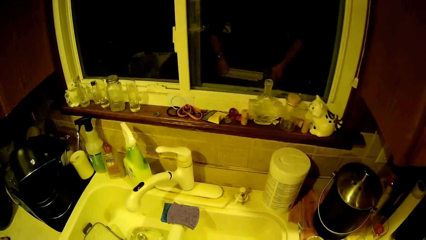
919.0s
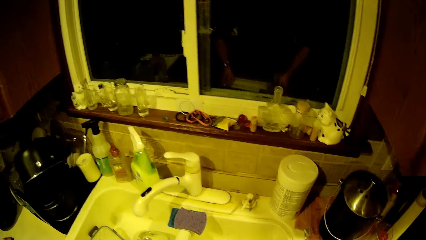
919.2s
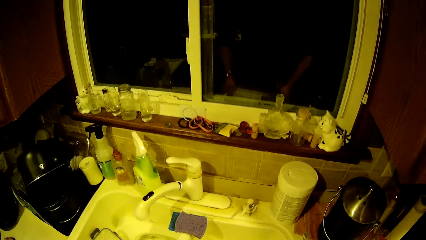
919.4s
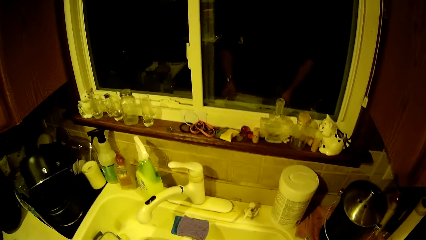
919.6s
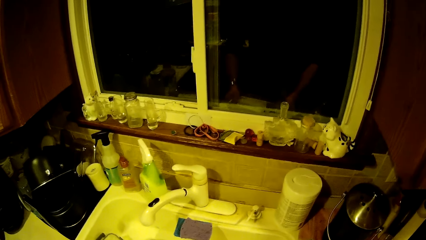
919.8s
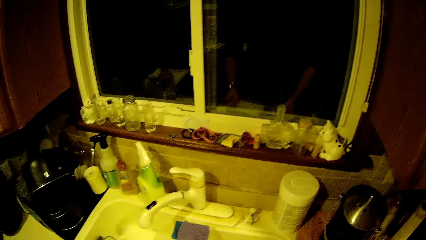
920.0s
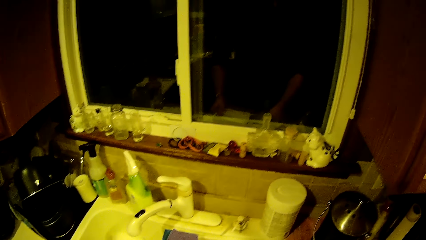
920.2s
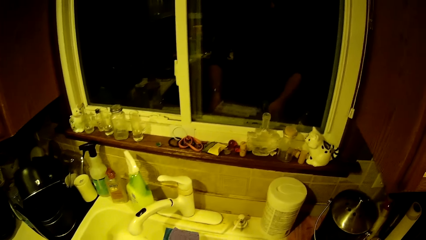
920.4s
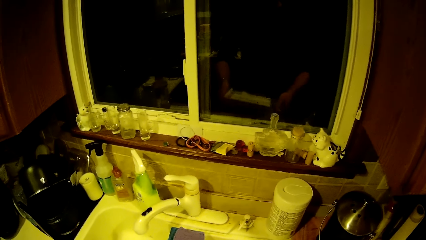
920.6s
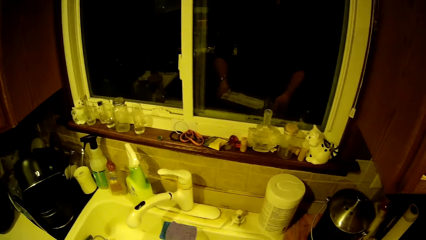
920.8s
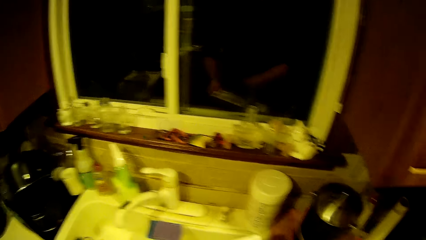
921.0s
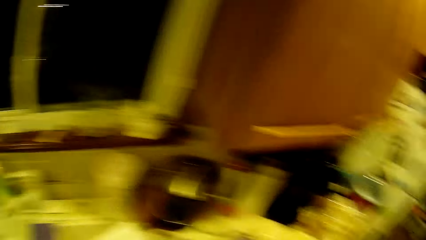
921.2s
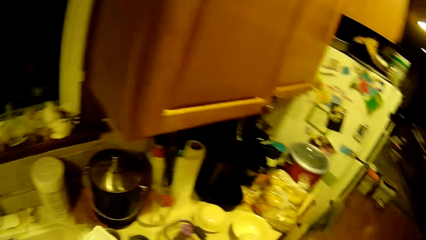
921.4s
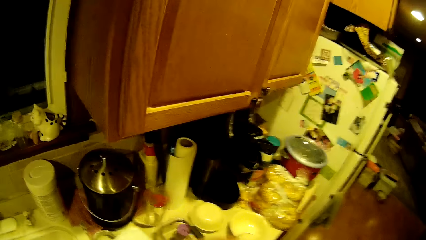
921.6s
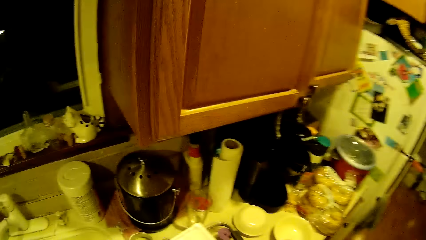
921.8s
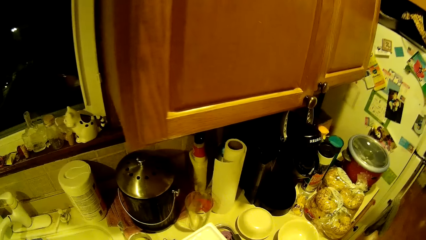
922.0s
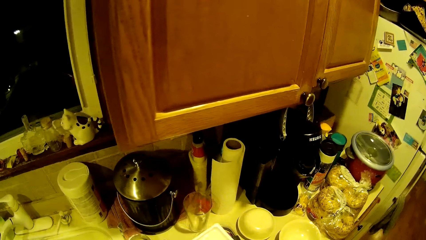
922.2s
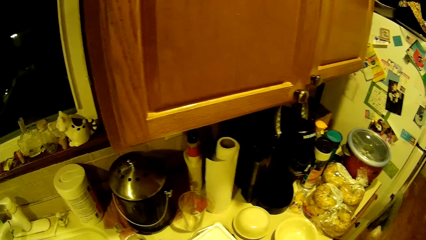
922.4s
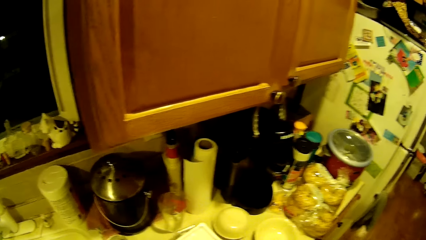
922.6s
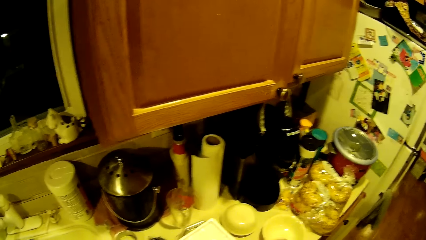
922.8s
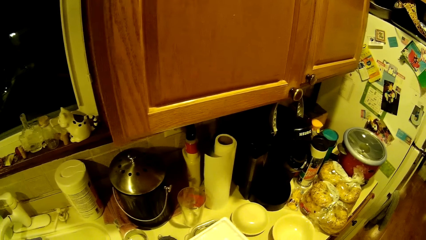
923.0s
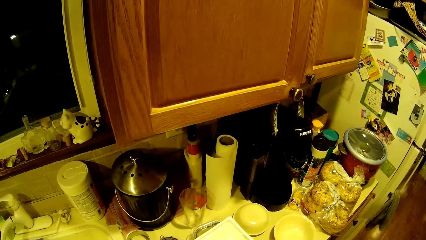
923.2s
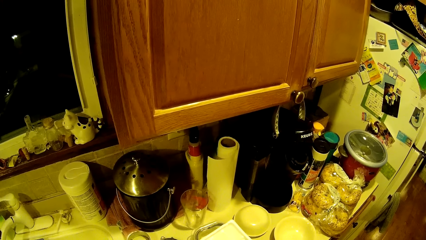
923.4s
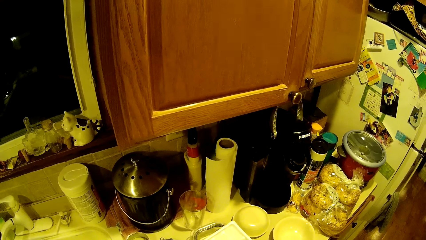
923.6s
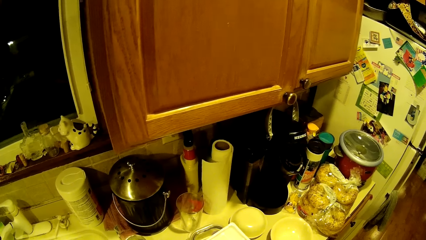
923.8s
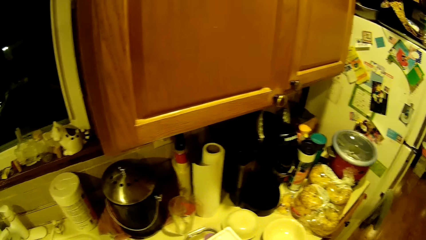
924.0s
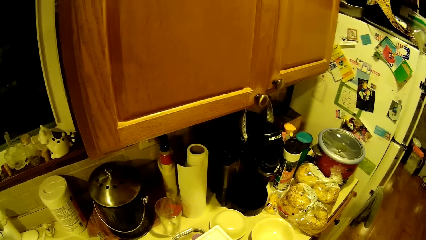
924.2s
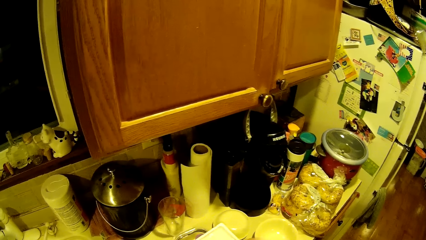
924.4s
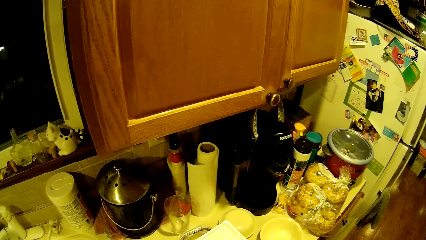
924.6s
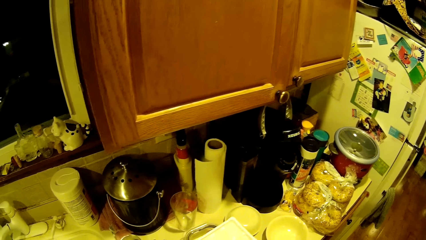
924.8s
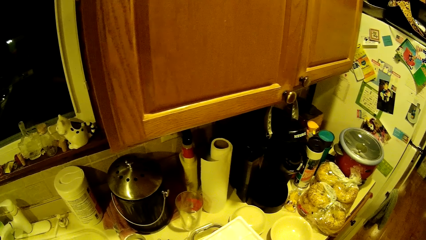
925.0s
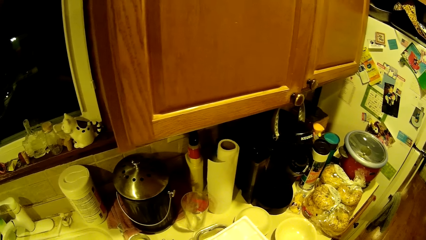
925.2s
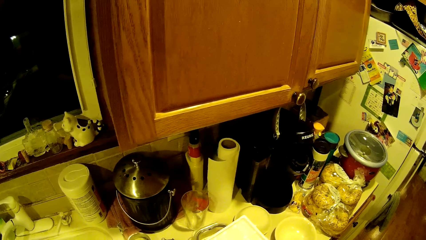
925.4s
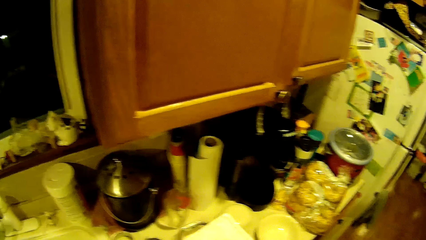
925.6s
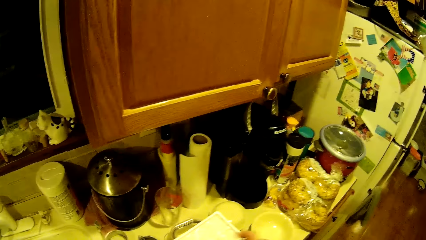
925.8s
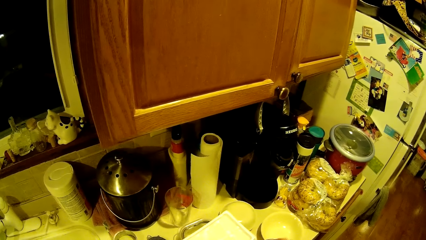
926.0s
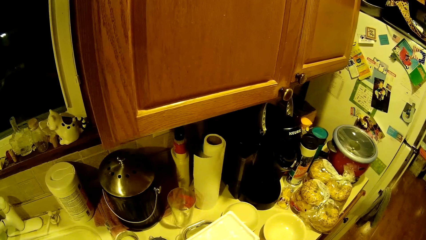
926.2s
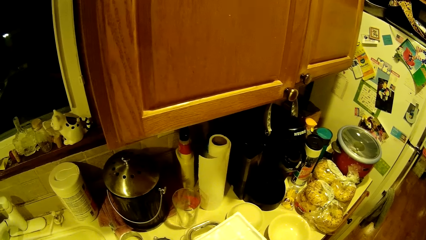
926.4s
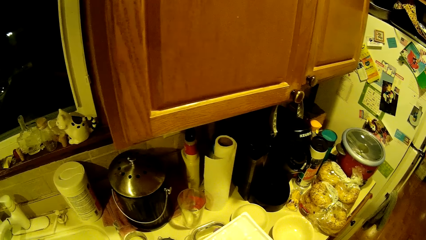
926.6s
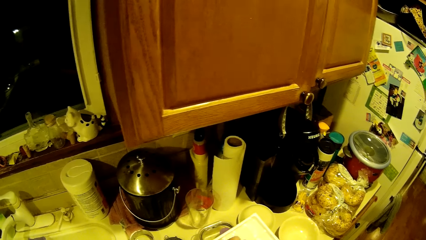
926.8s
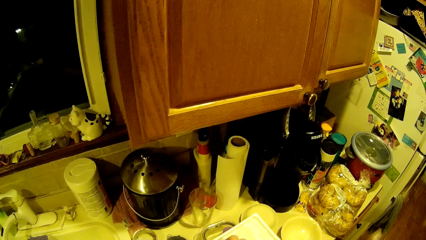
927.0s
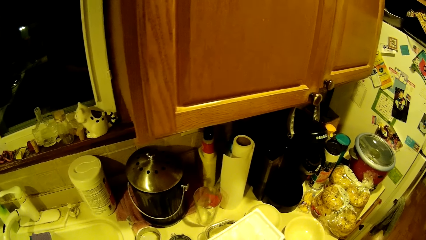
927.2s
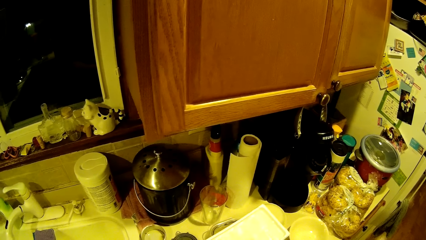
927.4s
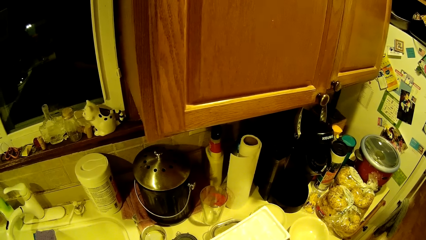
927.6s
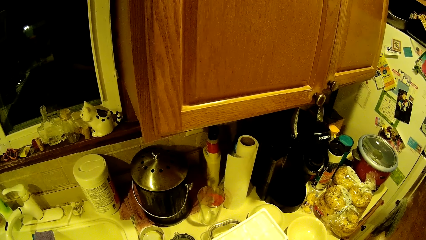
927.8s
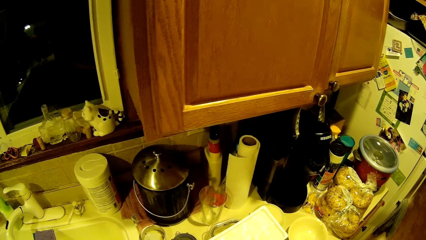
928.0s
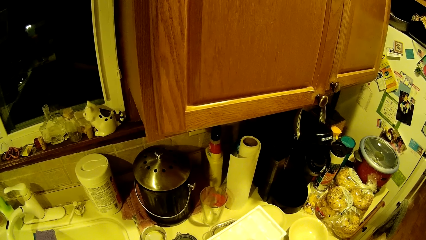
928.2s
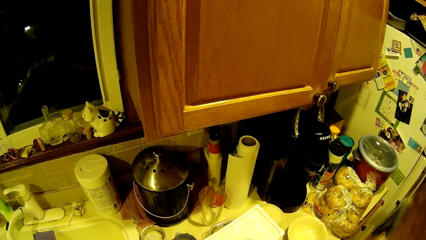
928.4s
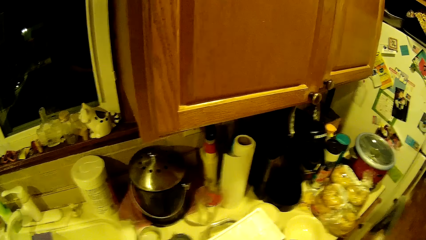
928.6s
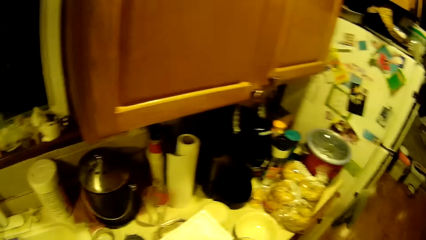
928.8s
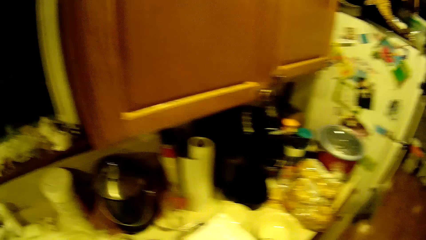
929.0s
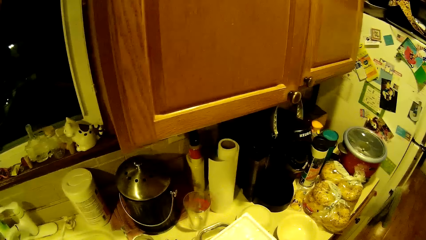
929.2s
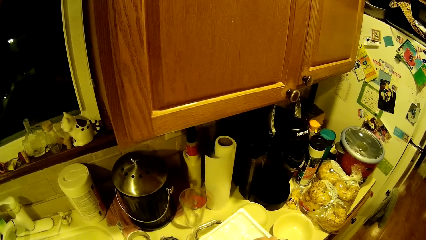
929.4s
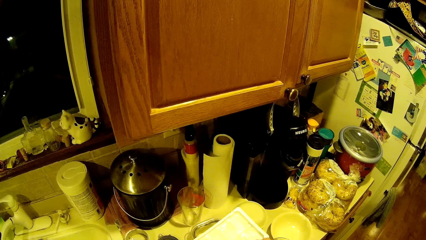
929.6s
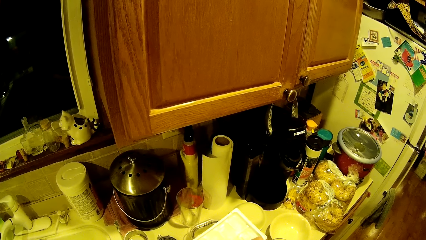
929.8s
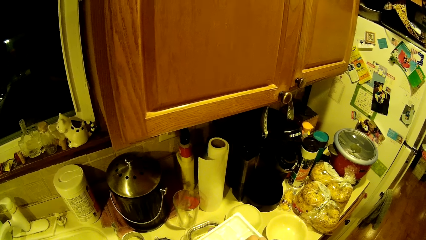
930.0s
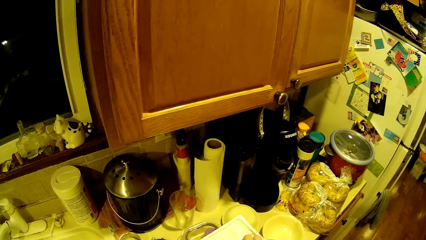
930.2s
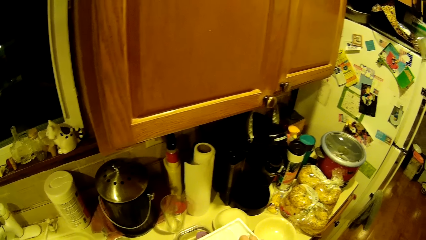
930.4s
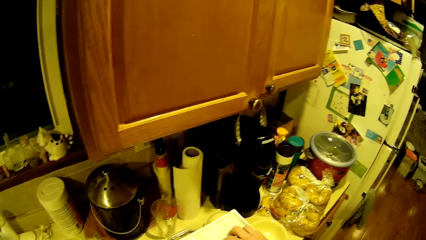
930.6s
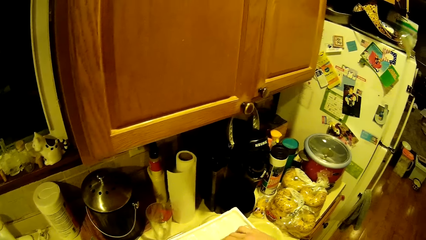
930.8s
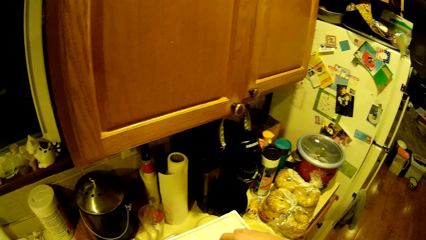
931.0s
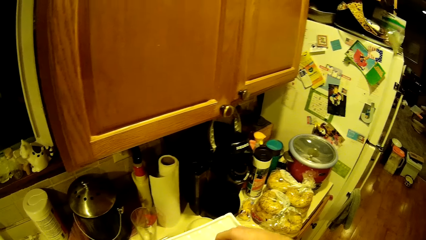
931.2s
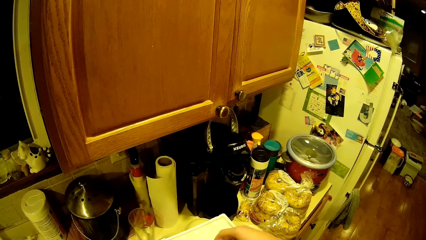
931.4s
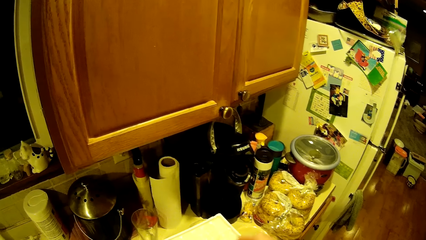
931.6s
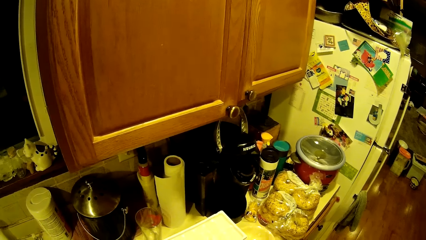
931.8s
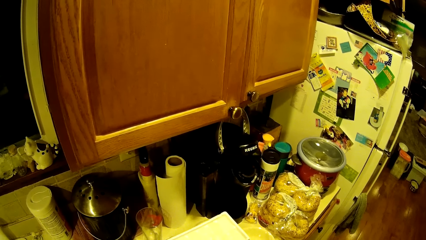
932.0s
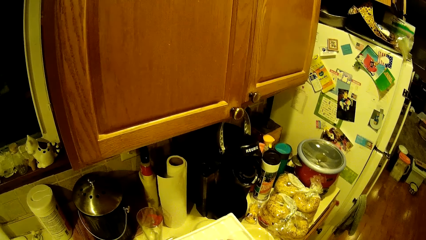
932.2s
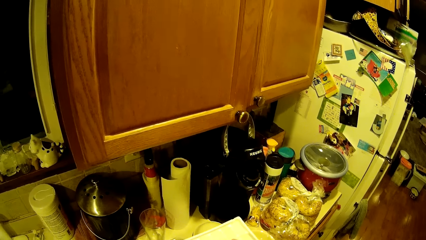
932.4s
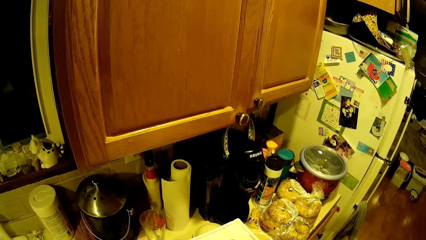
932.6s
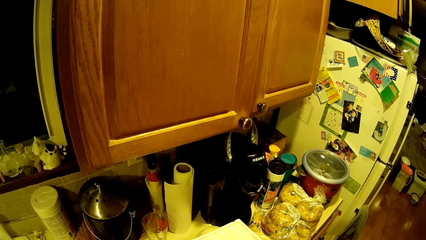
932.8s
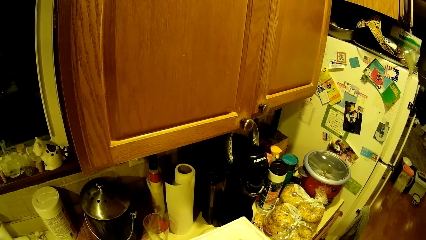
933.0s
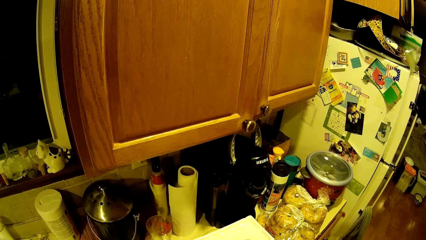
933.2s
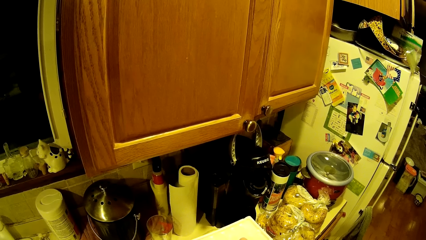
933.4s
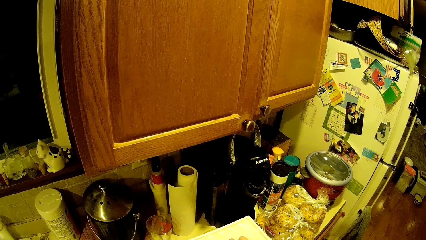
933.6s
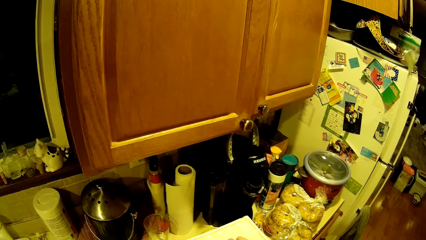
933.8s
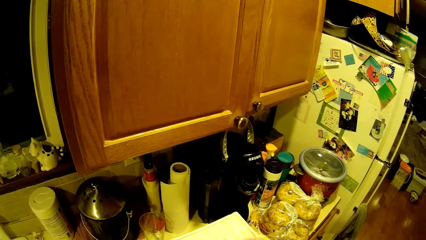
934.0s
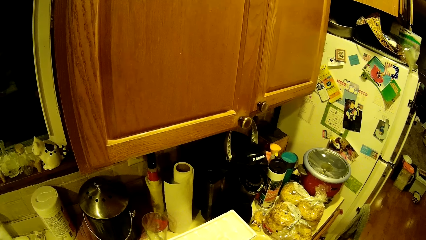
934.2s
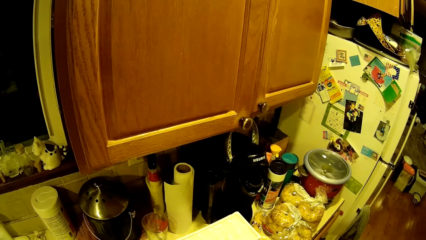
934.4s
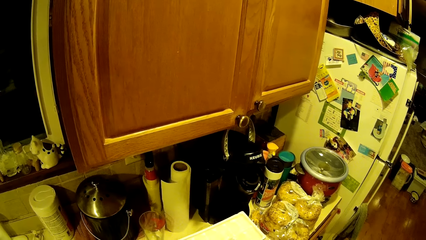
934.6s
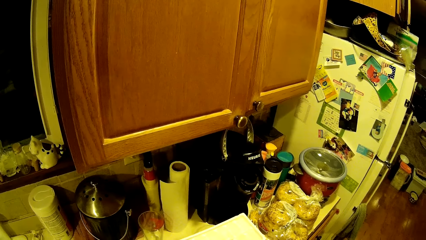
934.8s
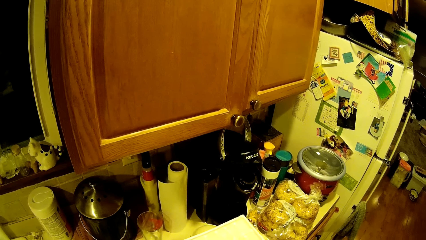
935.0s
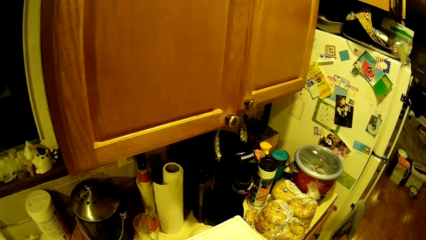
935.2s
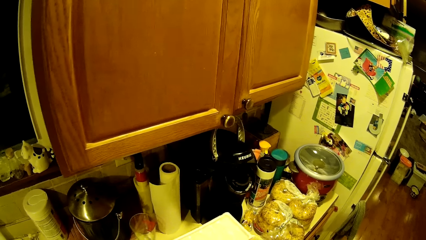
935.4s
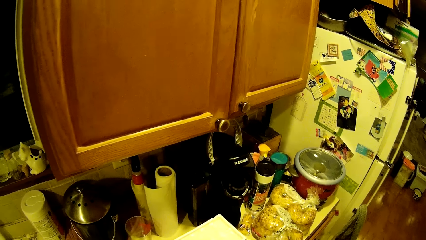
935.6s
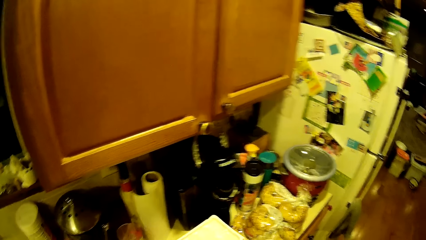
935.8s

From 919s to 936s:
The camera wearer interacts with items on the kitchen counter top with his hands.
